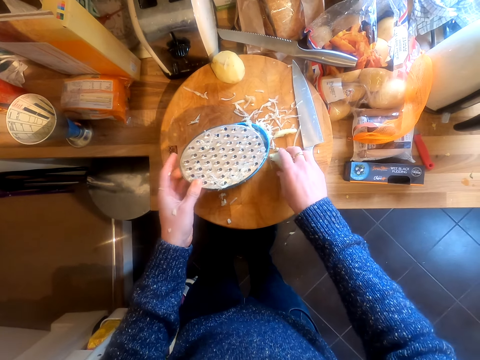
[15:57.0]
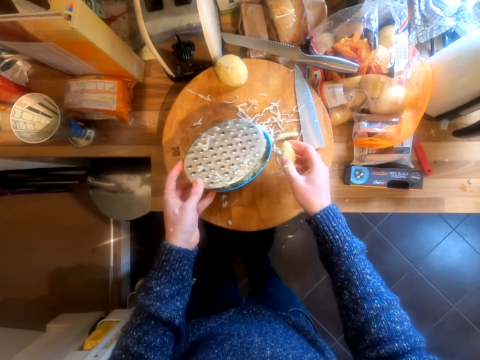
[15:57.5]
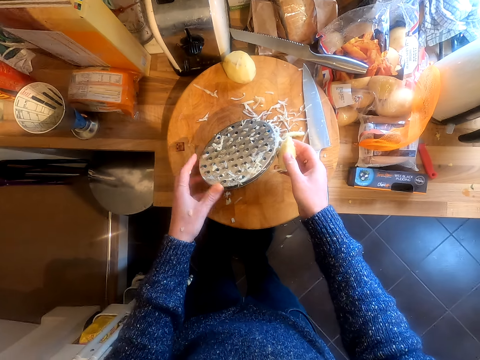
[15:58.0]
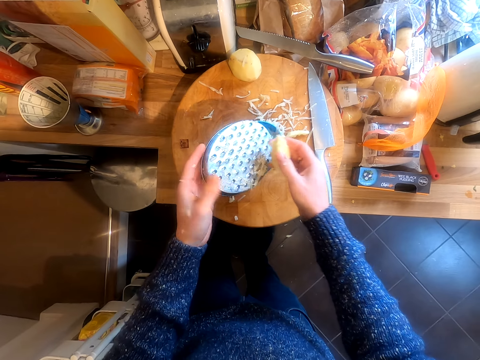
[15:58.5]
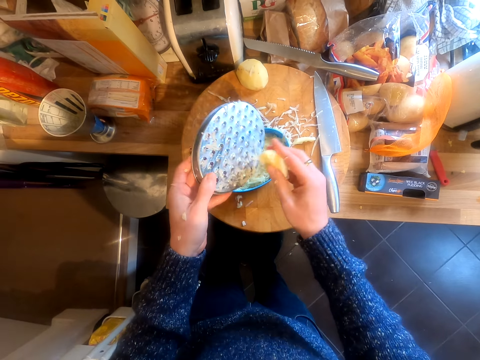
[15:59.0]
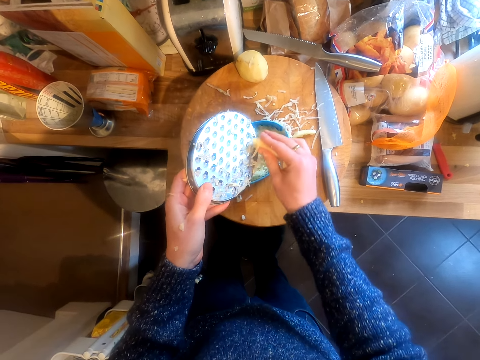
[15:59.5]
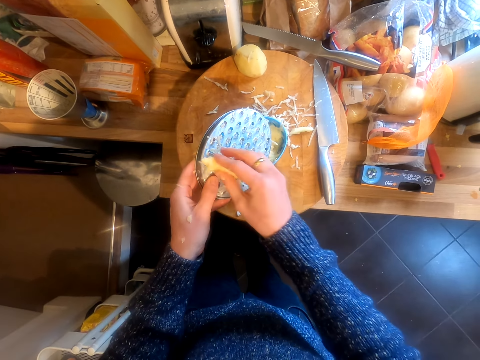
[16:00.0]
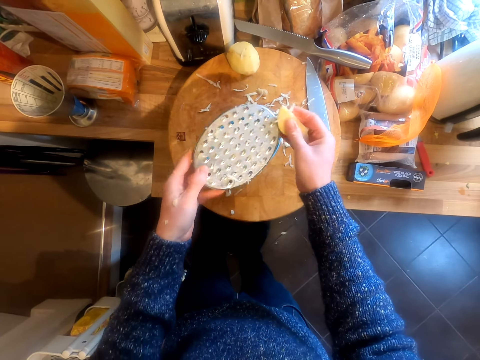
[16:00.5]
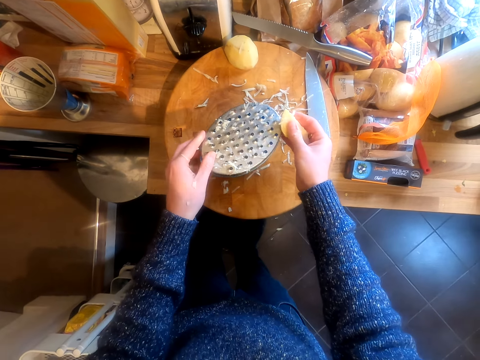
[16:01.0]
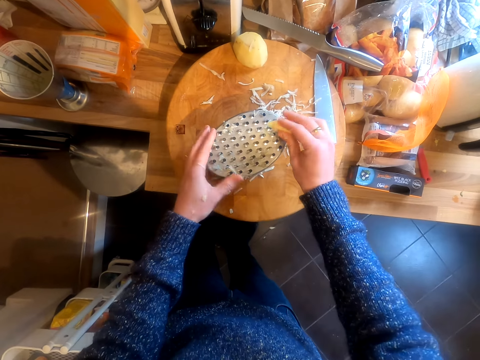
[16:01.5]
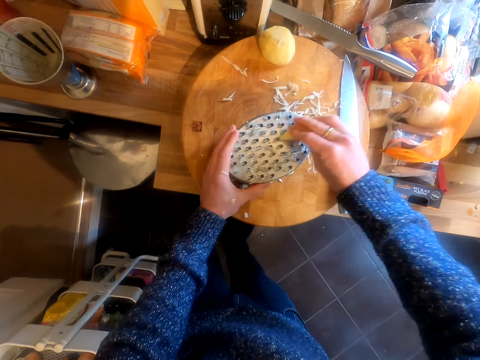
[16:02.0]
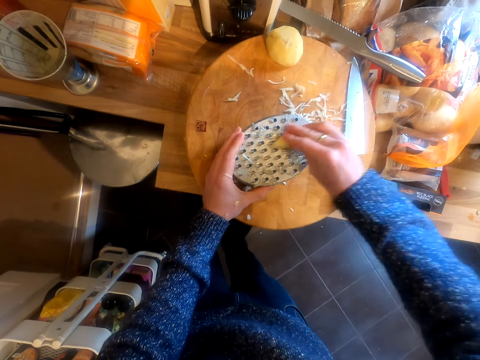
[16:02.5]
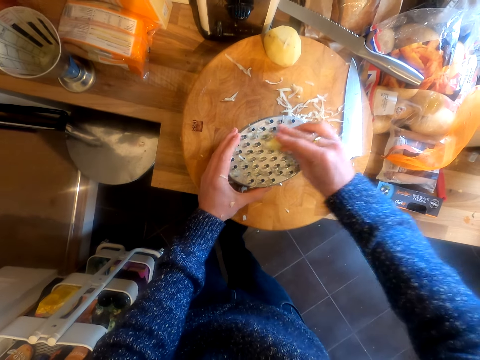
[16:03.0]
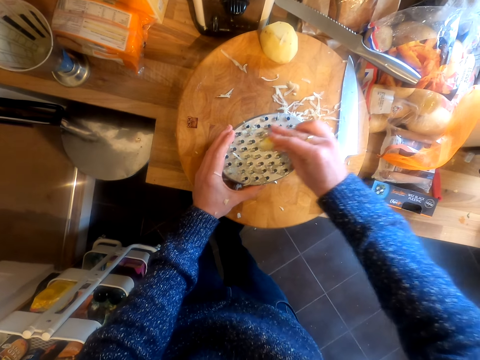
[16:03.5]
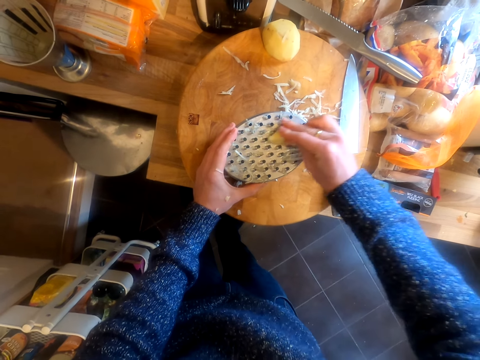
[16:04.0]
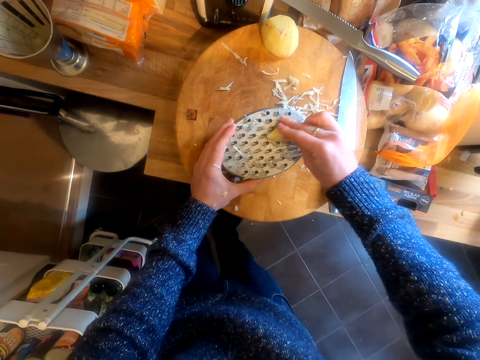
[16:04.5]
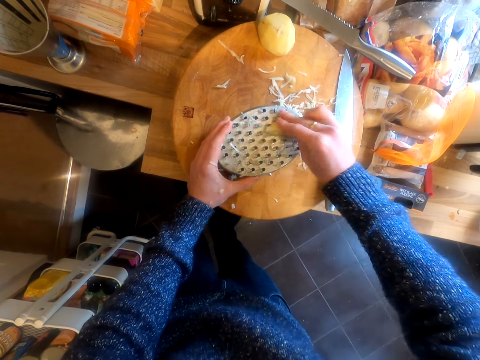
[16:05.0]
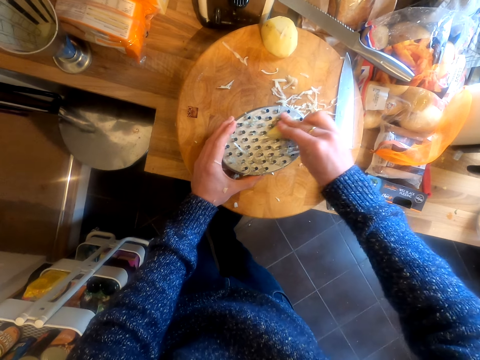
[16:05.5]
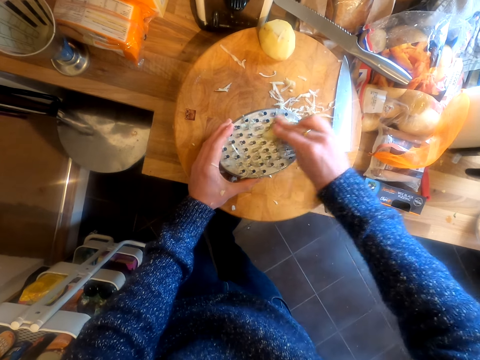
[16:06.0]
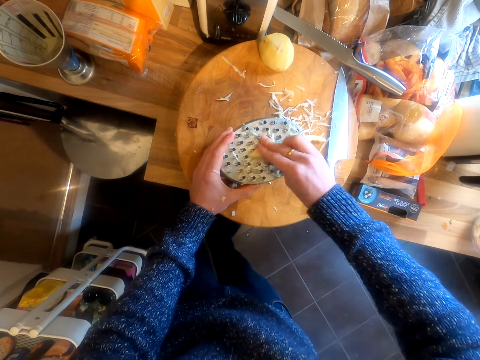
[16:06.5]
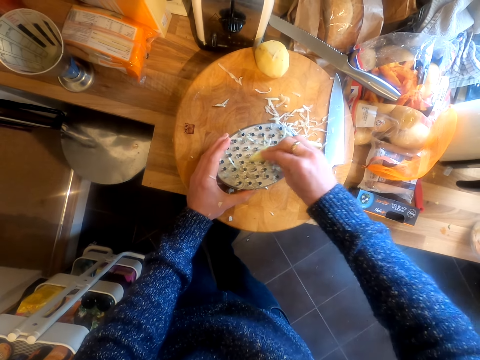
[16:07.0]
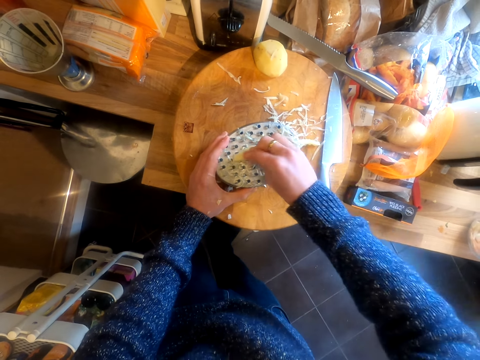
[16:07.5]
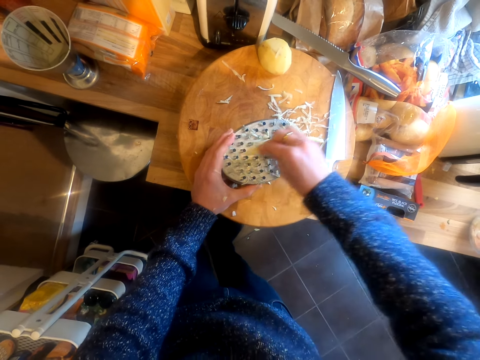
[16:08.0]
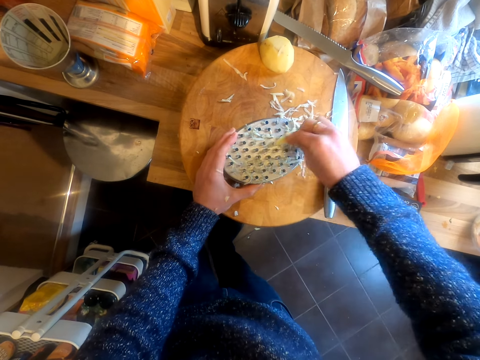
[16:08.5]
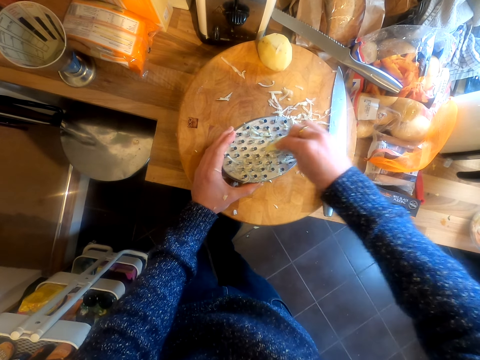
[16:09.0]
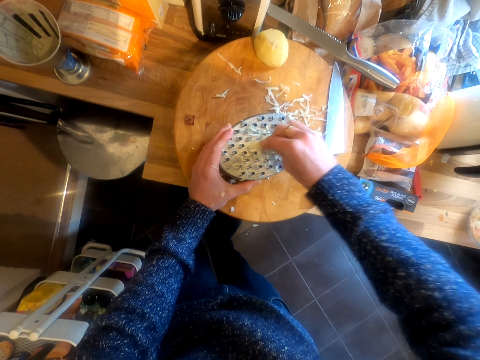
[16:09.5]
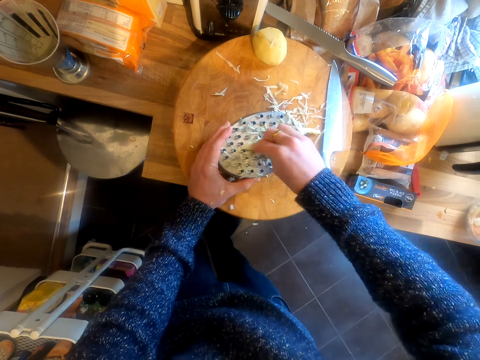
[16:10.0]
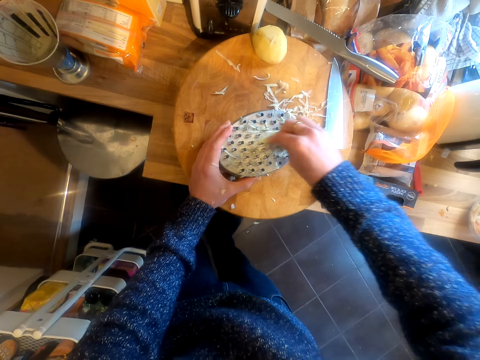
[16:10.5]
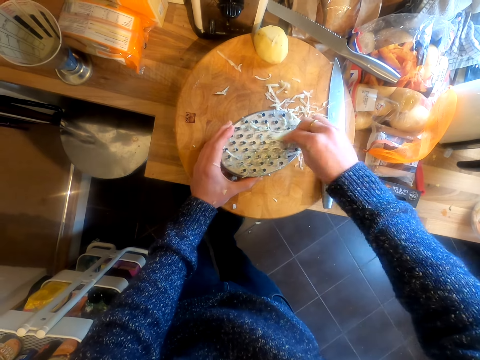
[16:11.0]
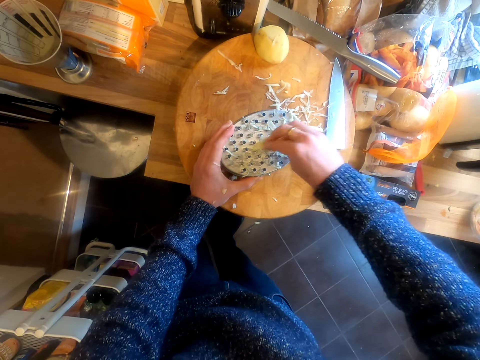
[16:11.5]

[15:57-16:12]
The camera wearer puts the top part of the grater on the container. They pick up the potato from the chopping board. They hold the top part of the grater. They grate the potato. They put the top part of the grater on the container. They grate the potato.

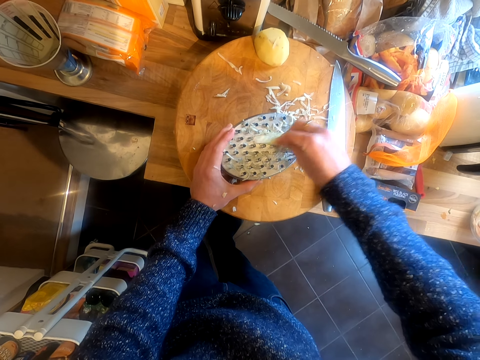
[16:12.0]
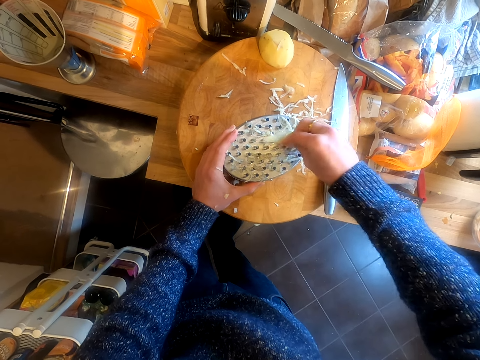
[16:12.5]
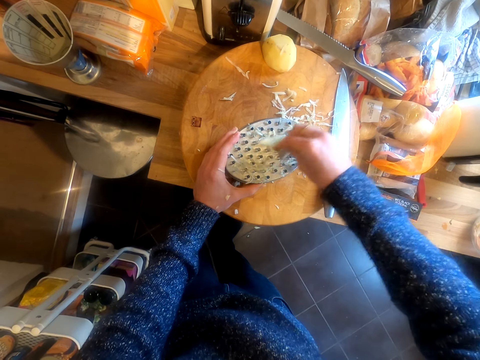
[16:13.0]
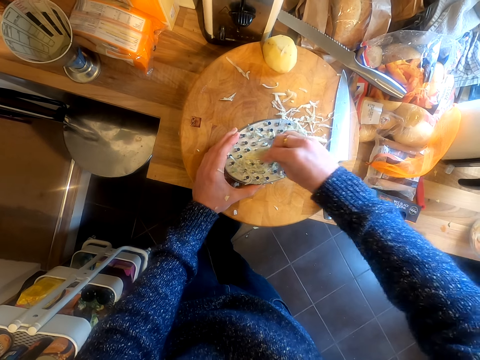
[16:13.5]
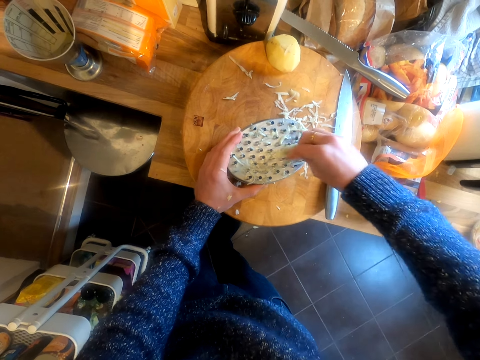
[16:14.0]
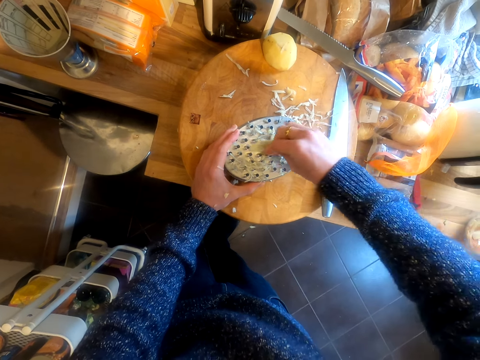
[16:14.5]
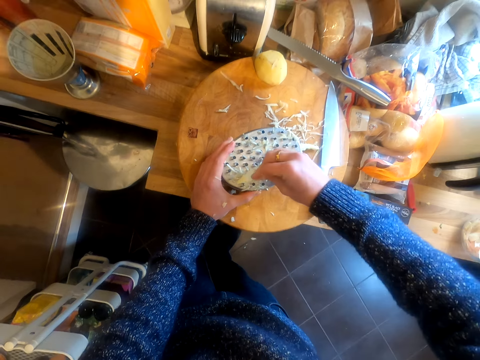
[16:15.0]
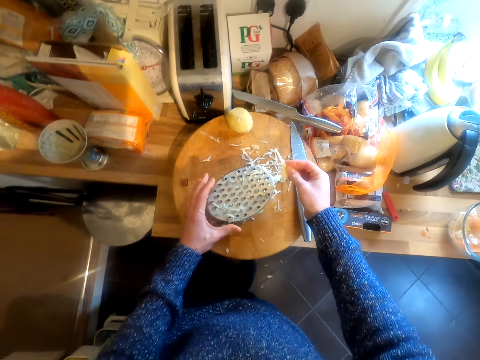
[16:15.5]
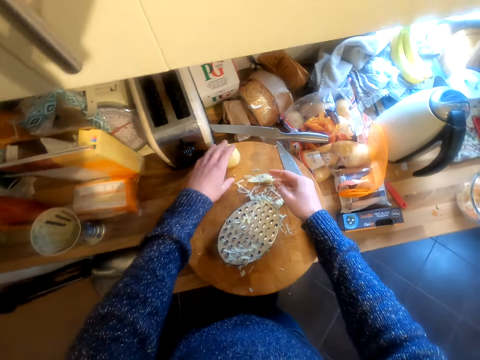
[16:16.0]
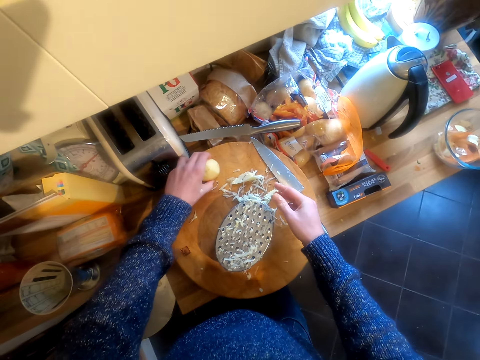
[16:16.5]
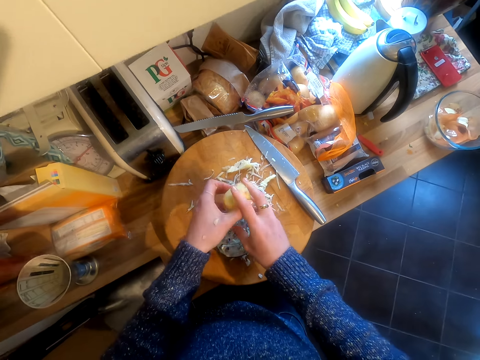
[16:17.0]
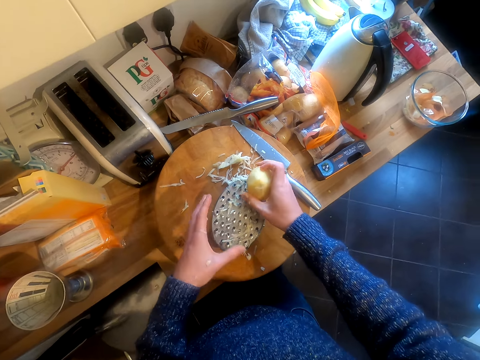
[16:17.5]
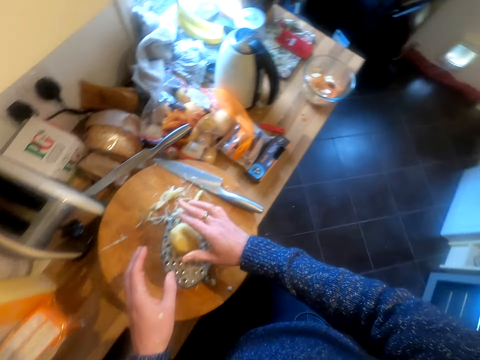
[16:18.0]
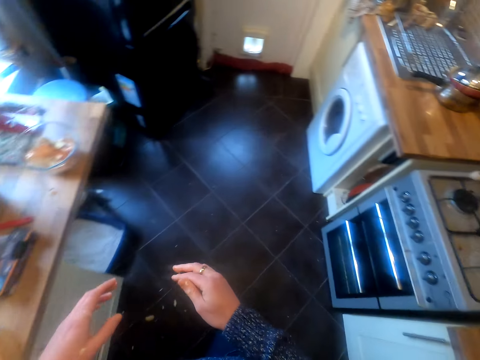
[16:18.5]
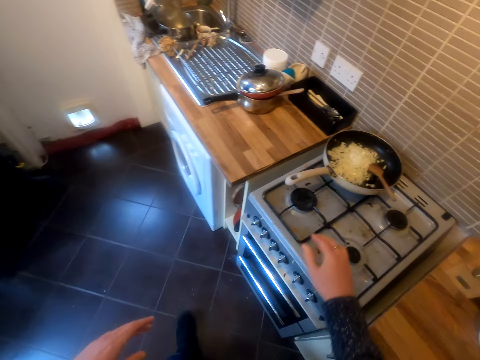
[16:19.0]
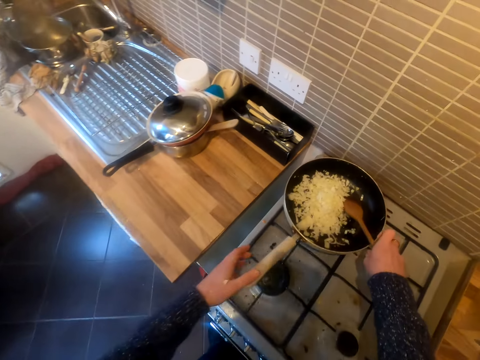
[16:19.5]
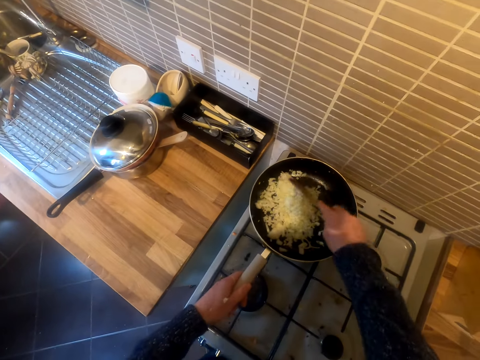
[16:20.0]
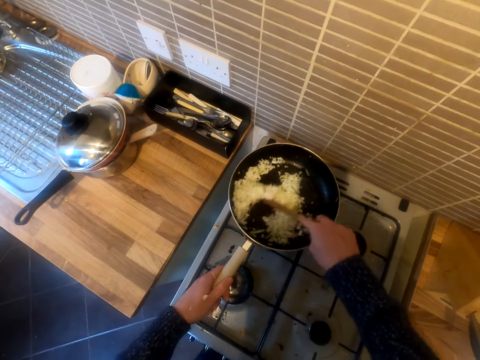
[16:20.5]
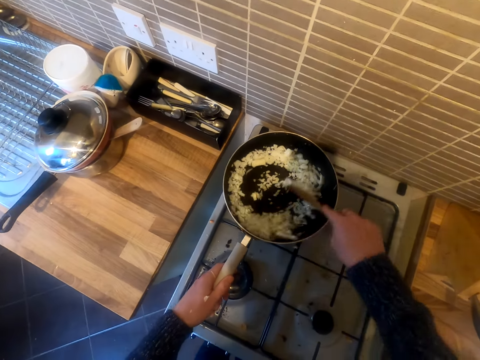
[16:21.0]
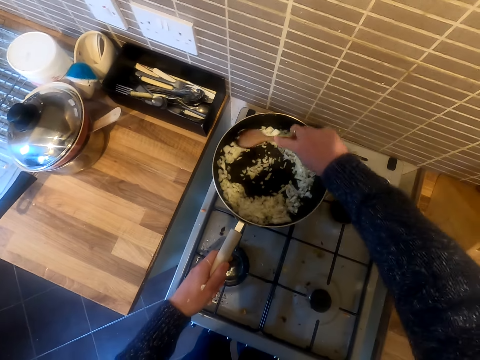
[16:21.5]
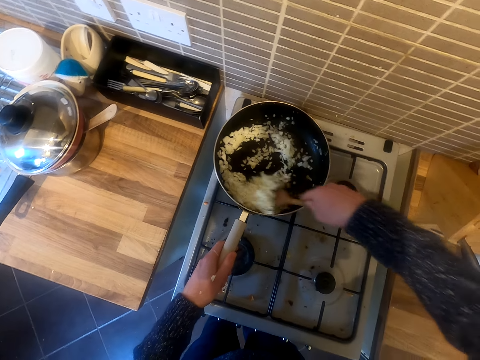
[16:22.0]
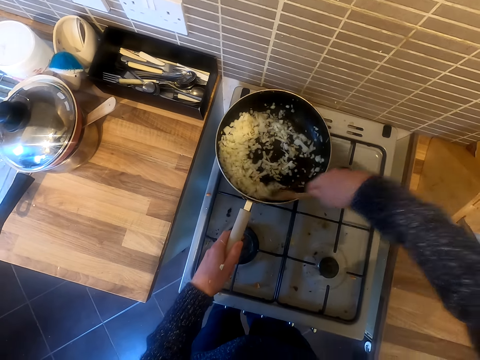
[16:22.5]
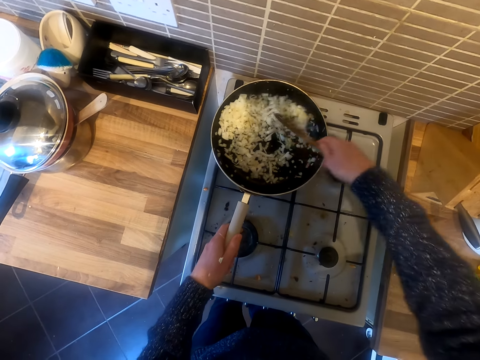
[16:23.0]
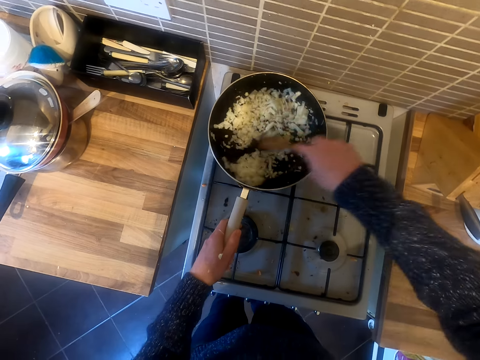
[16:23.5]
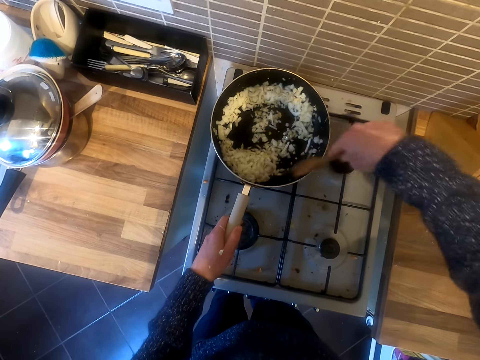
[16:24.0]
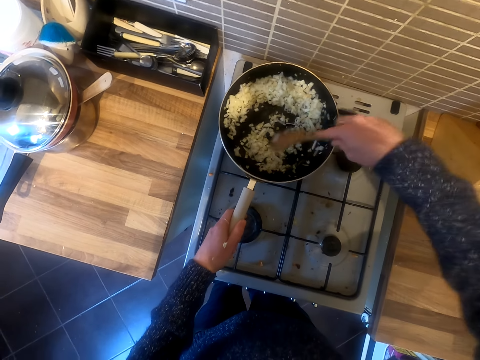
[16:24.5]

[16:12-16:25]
The camera wearer puts the remaining part of the potato on the chopping board. They pick a potato from the chopping board. They put the potato on top of the grater. They walk in the kitchen. They take a cooking stick. They stir the onions in the frying pan.
